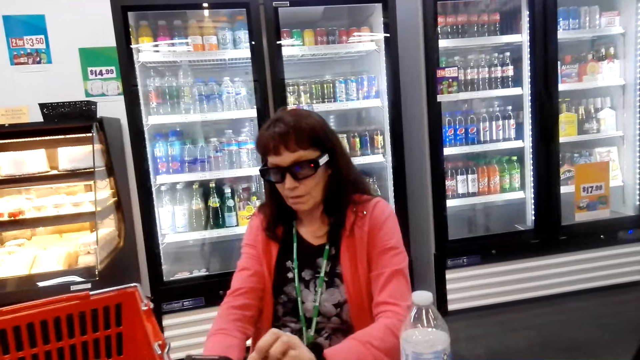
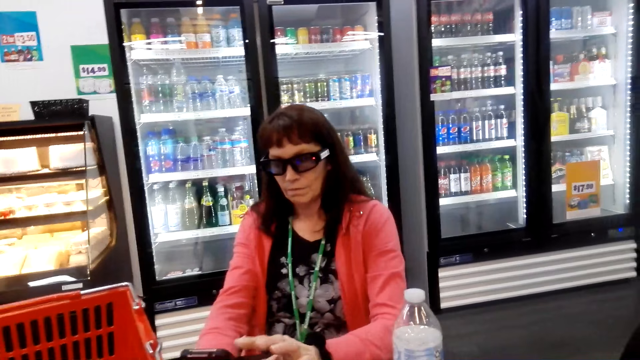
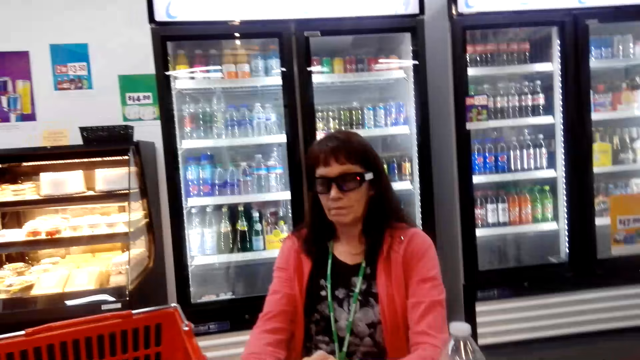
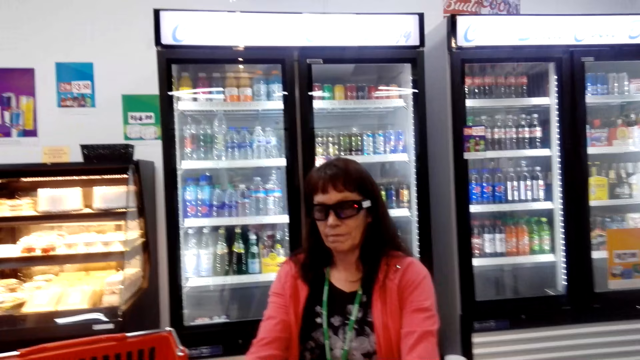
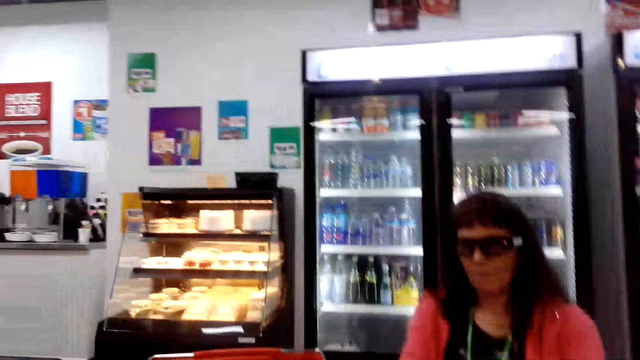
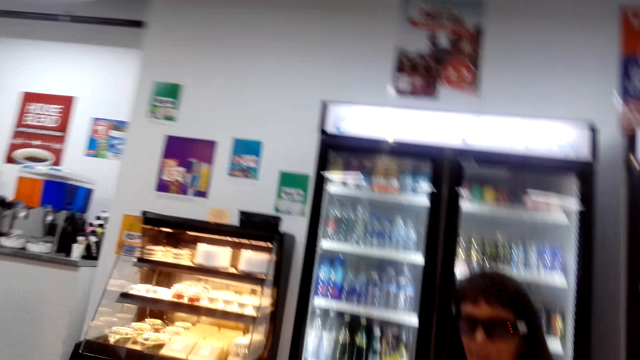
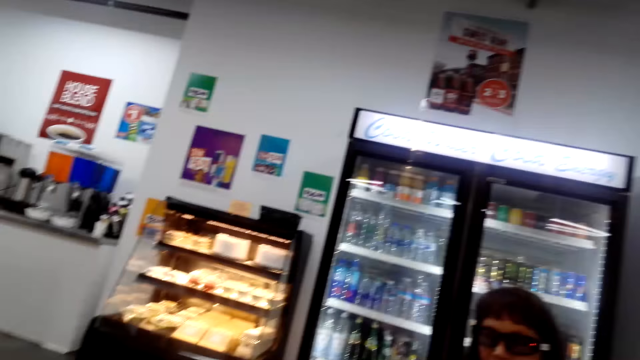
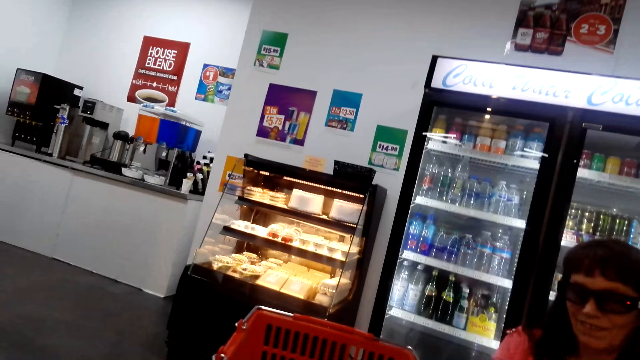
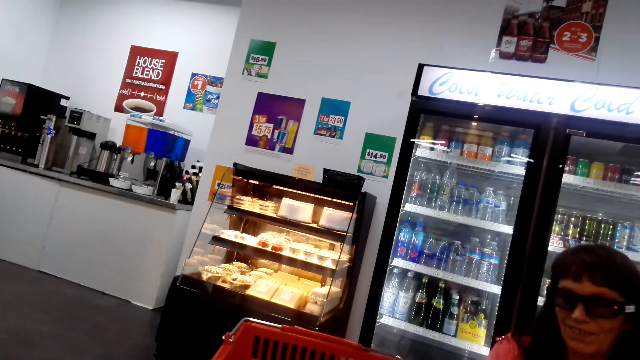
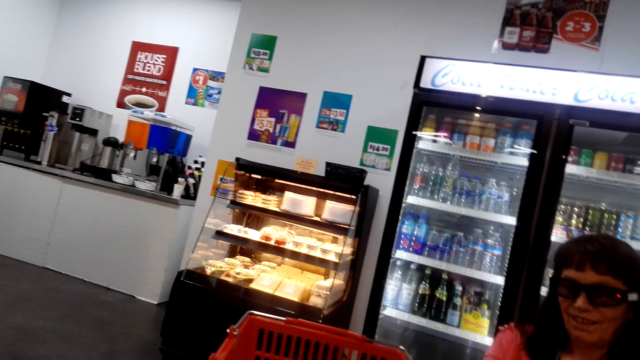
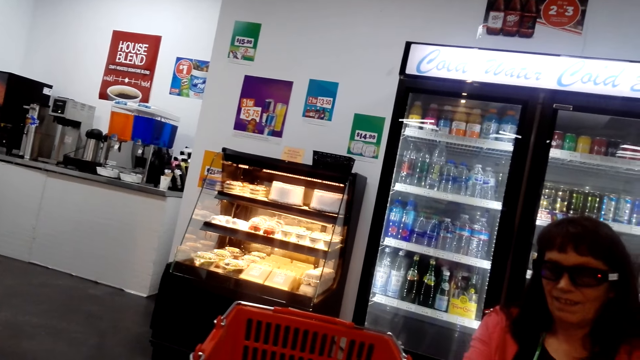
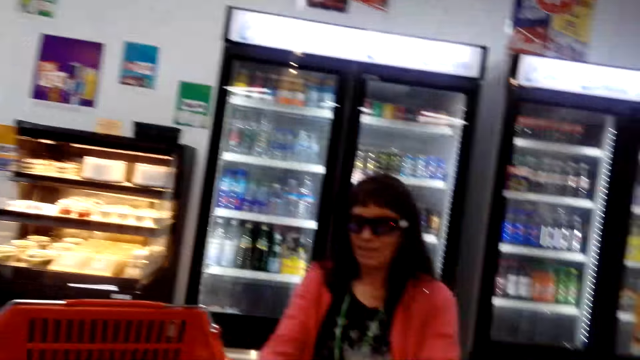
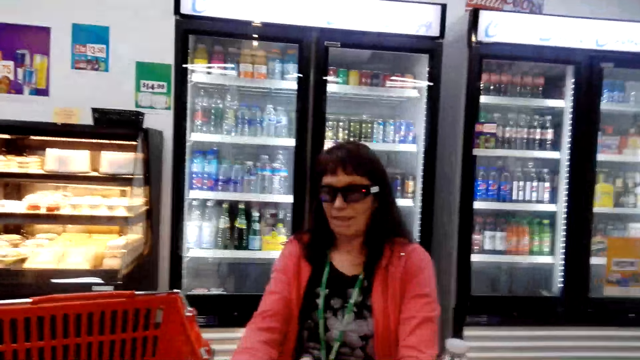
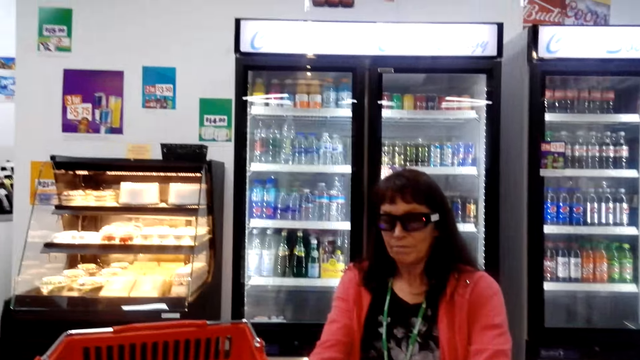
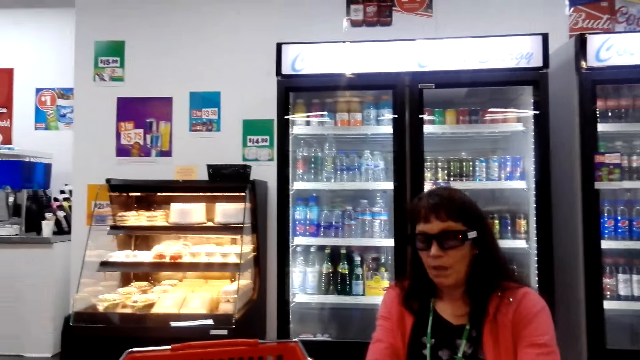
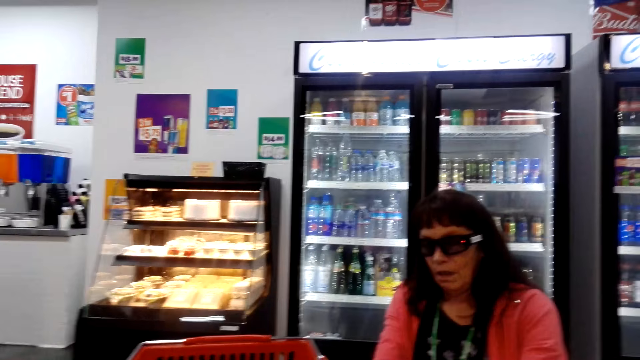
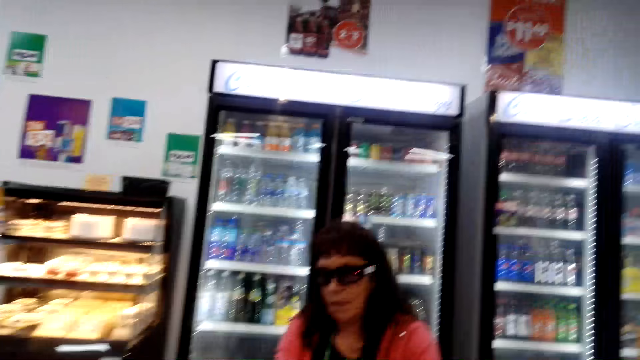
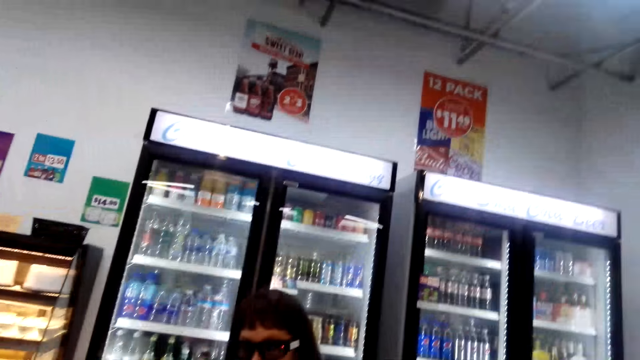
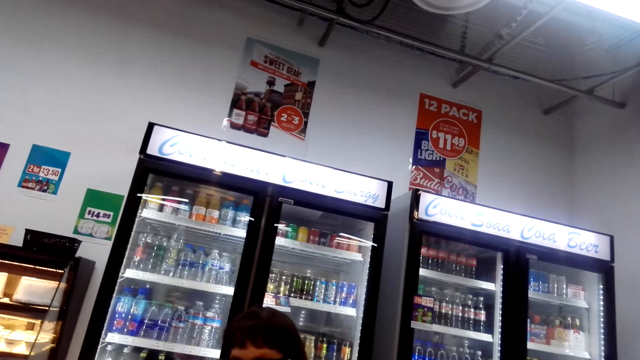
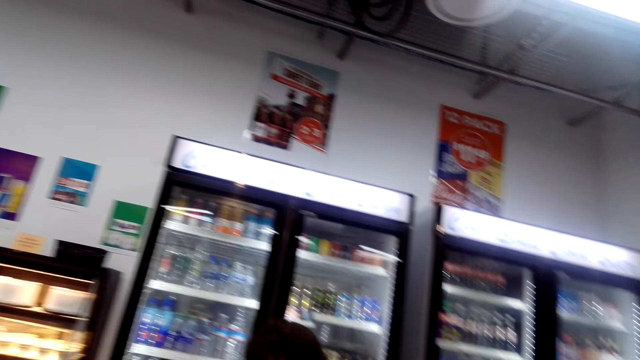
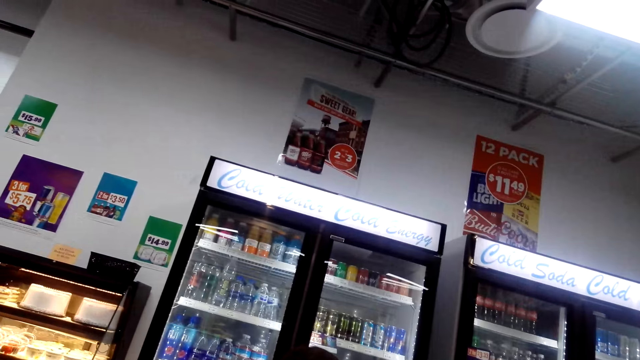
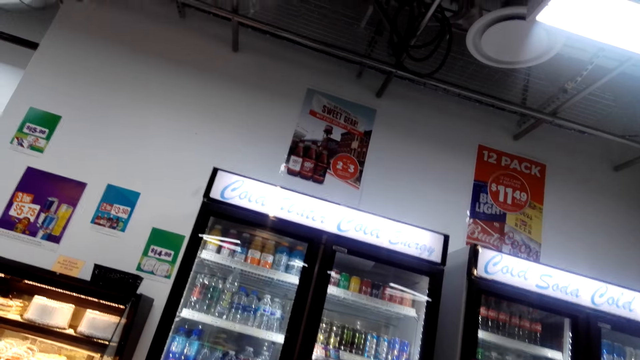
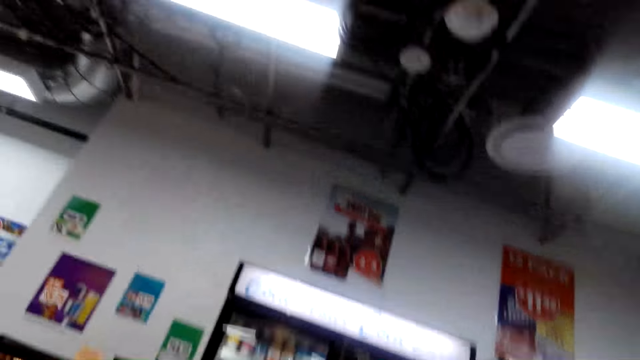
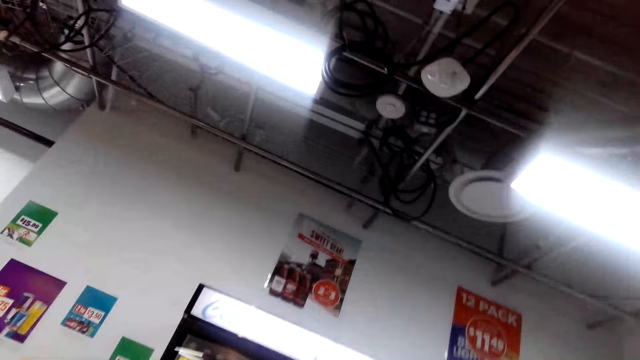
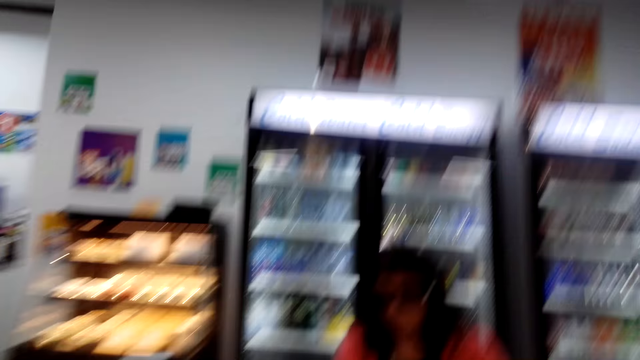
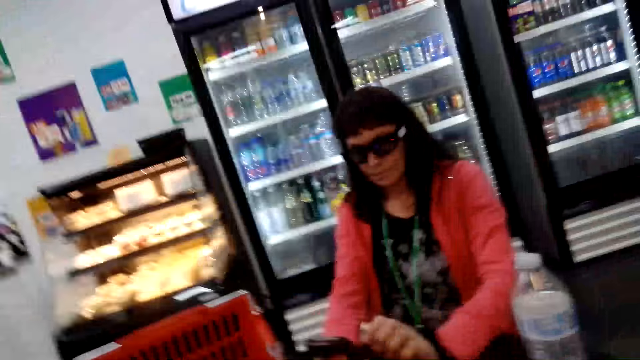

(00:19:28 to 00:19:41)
Someone presses the phone. The camera wearer sighs.

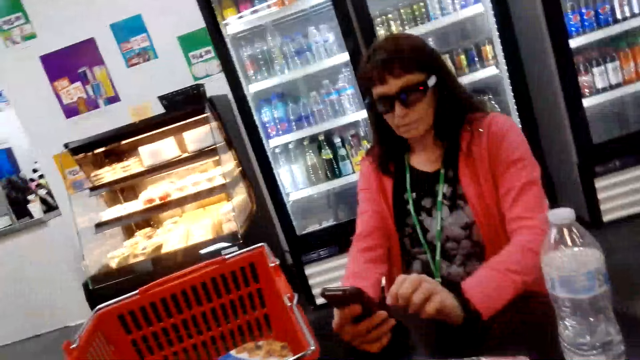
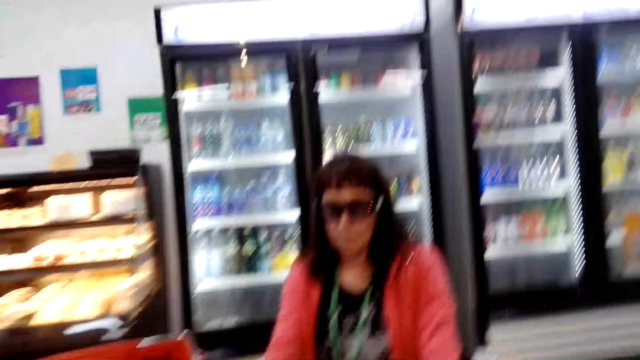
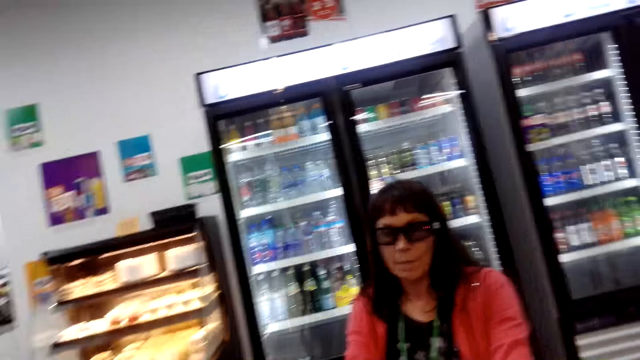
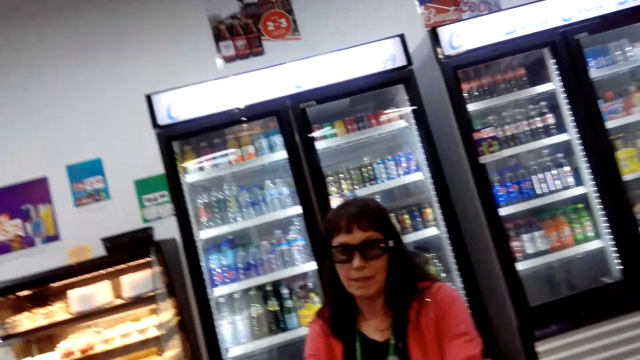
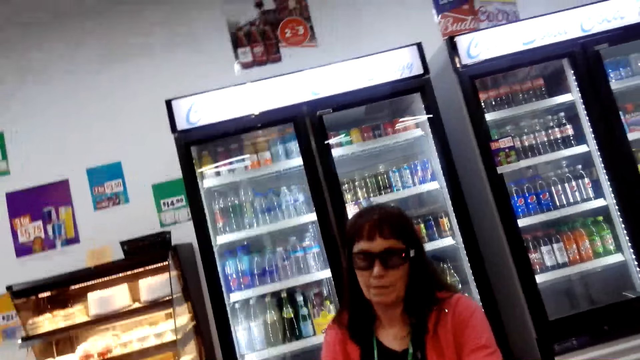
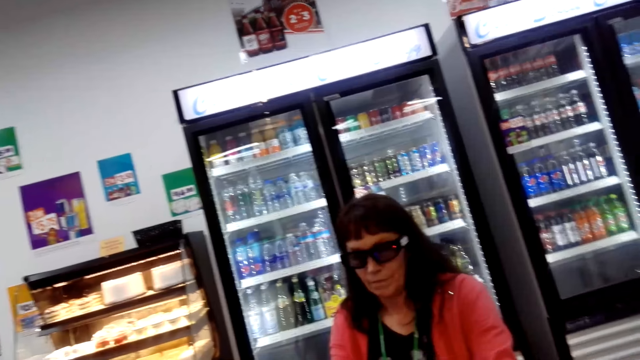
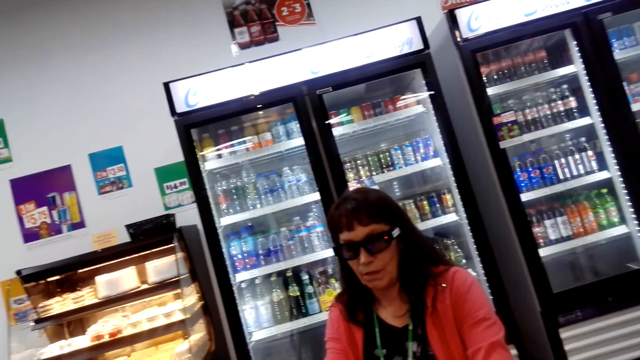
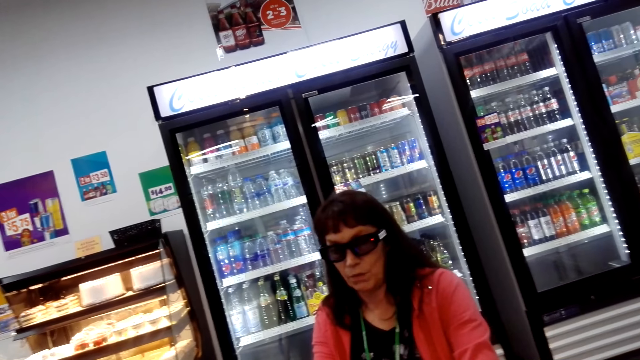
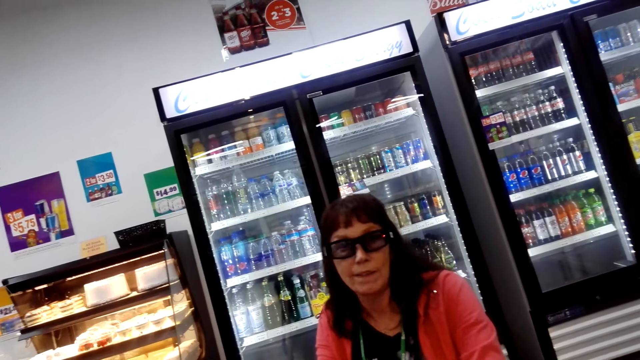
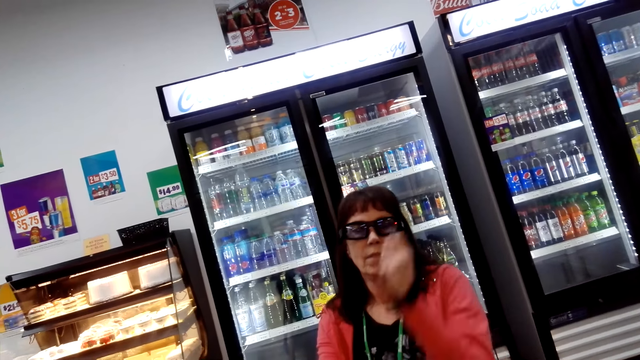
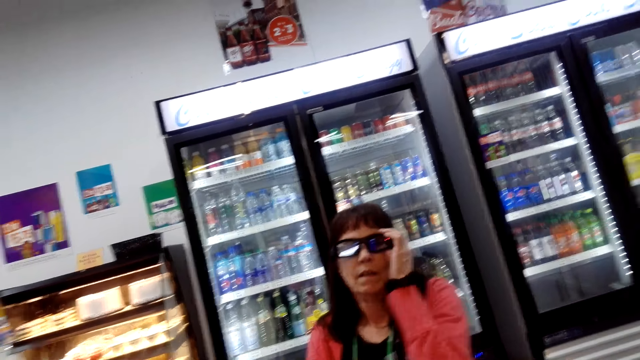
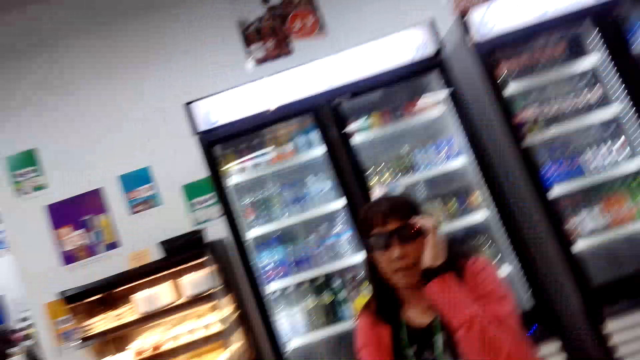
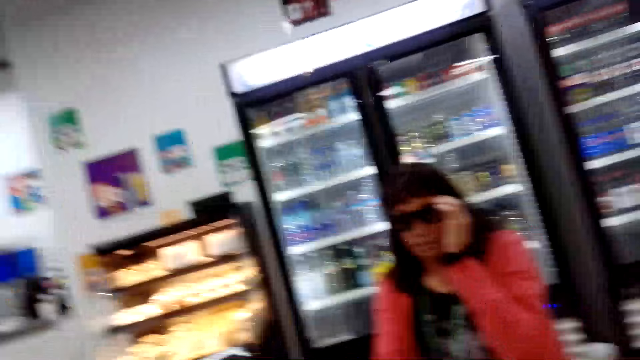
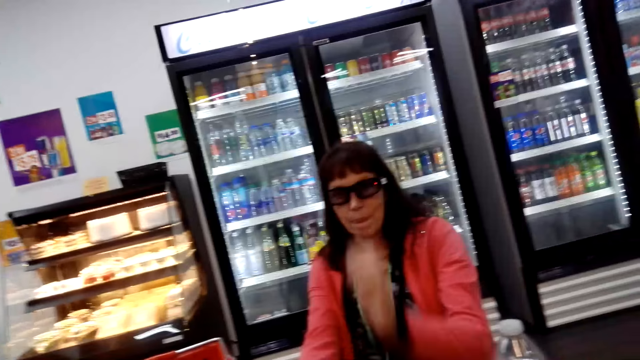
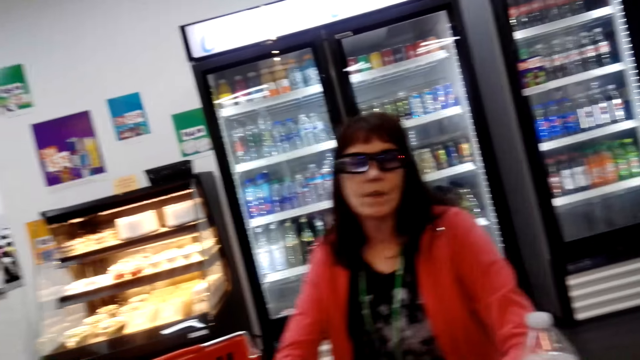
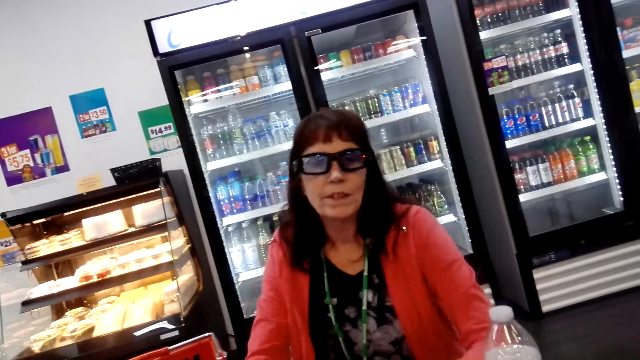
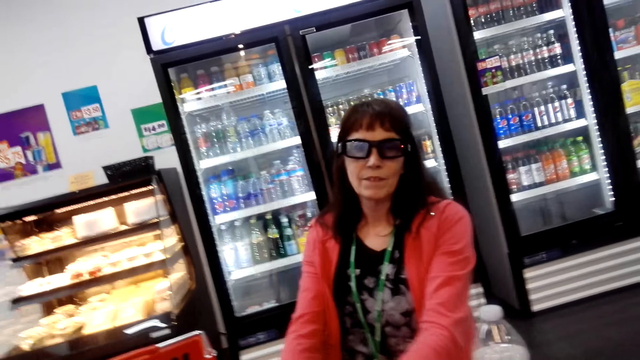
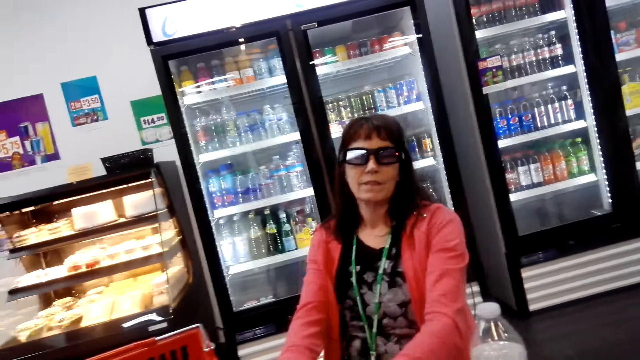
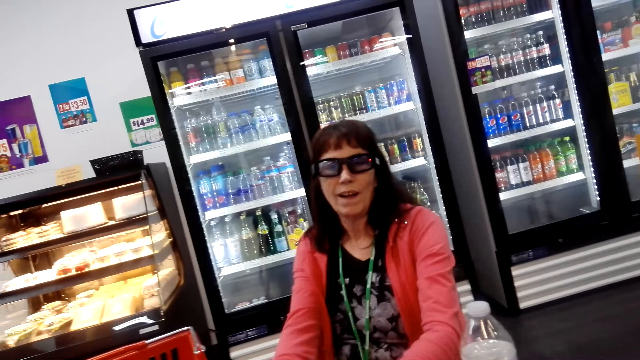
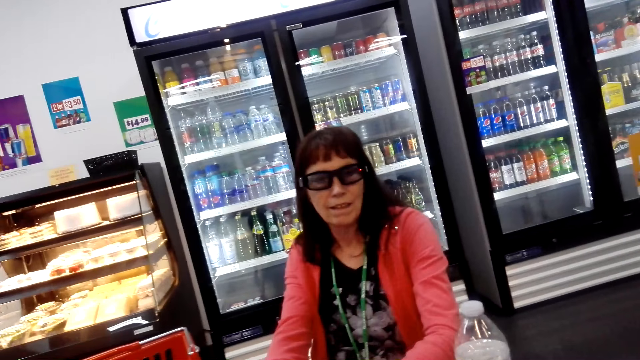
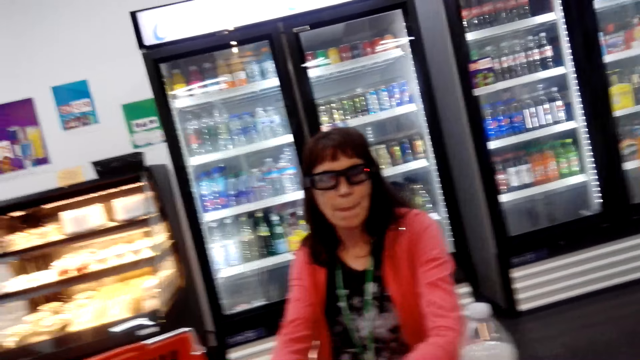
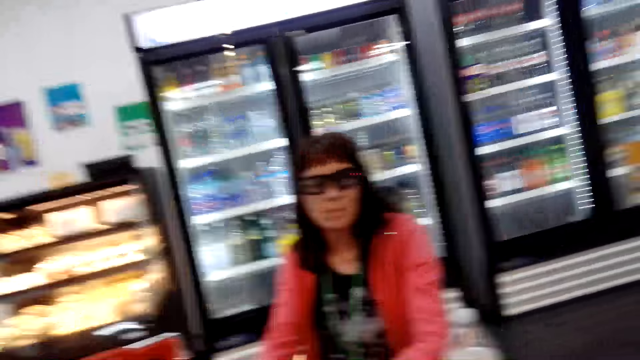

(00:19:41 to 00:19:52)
Someone talks to the camera wearer.
